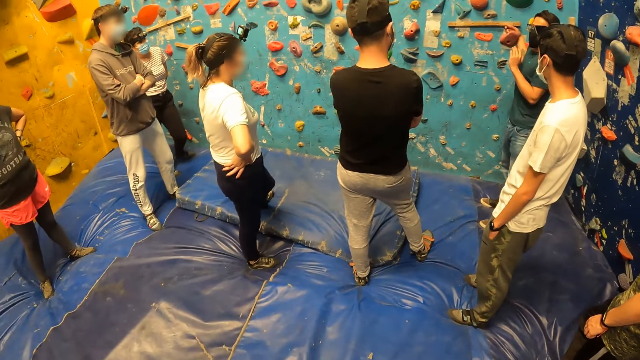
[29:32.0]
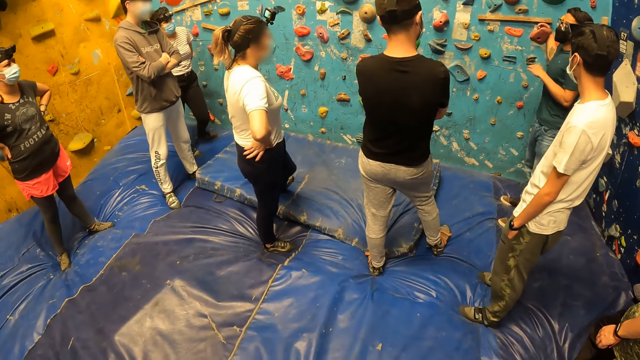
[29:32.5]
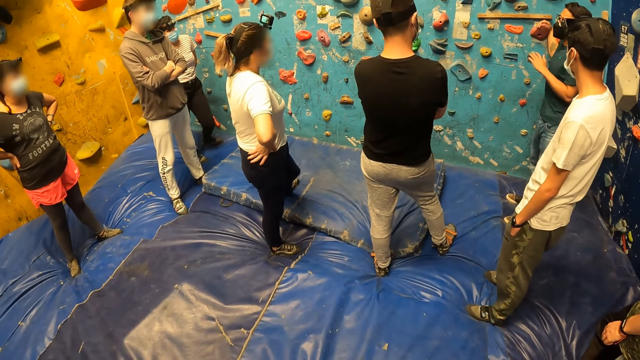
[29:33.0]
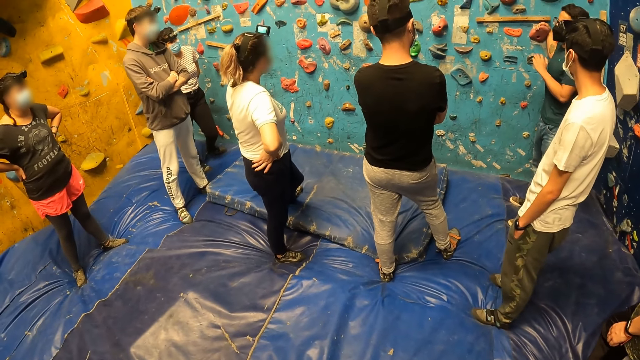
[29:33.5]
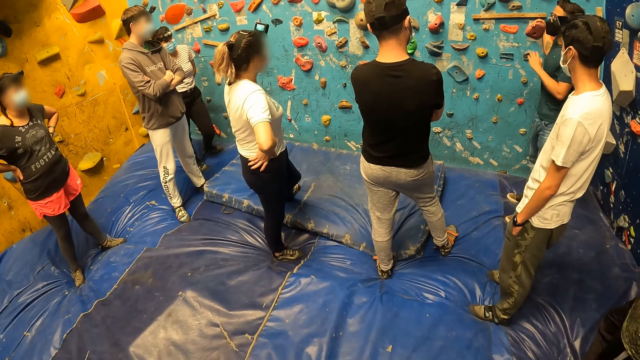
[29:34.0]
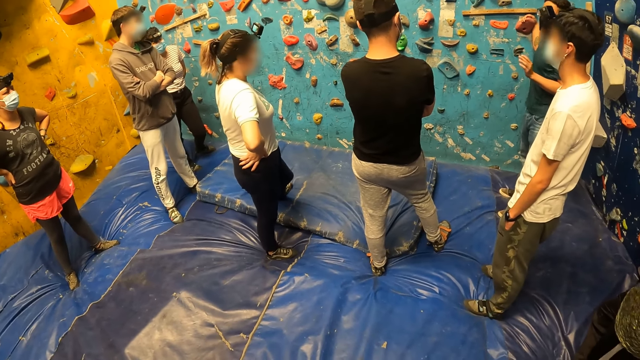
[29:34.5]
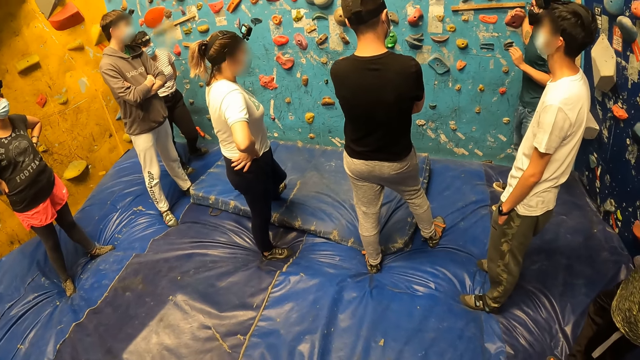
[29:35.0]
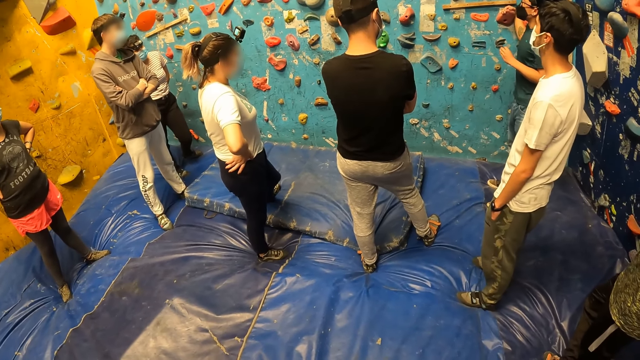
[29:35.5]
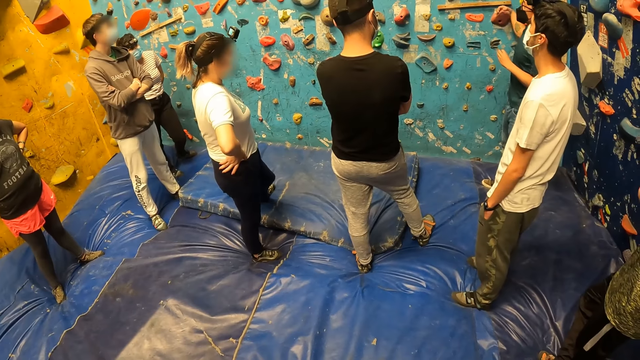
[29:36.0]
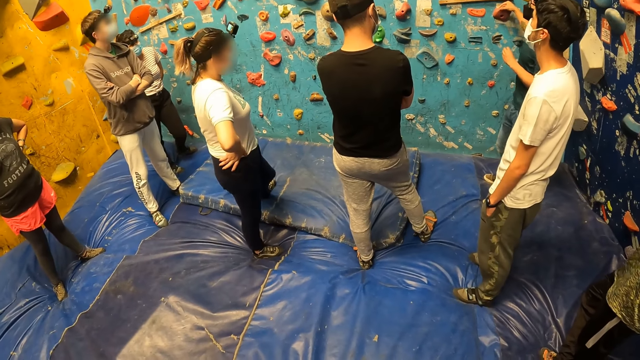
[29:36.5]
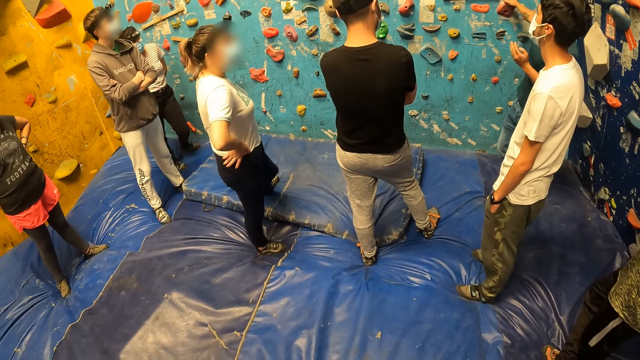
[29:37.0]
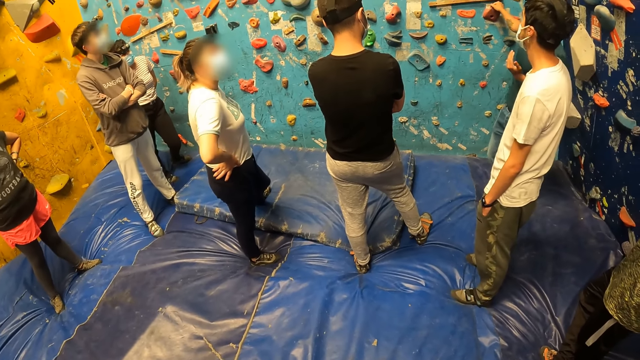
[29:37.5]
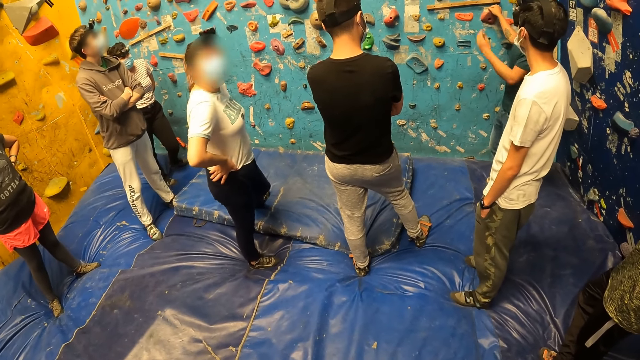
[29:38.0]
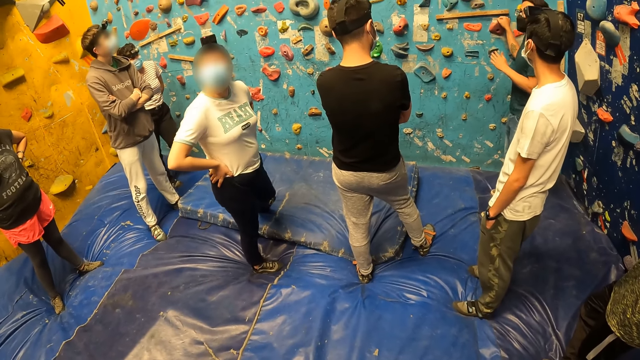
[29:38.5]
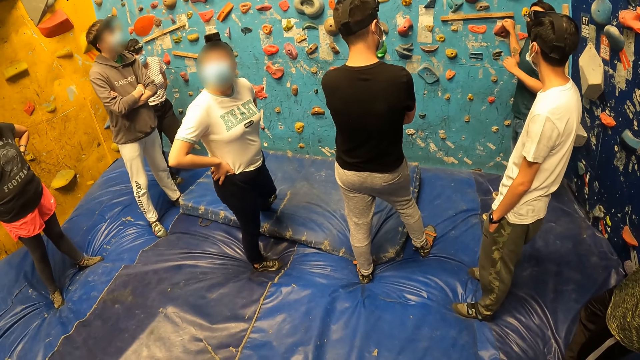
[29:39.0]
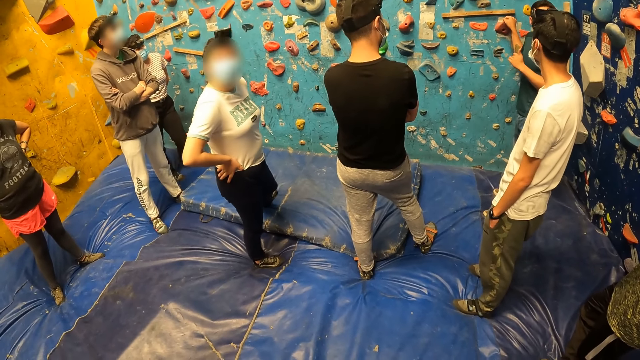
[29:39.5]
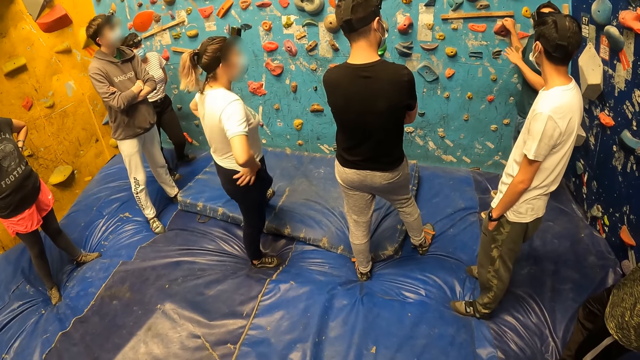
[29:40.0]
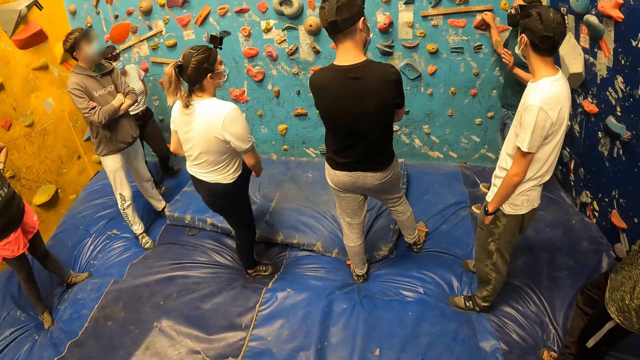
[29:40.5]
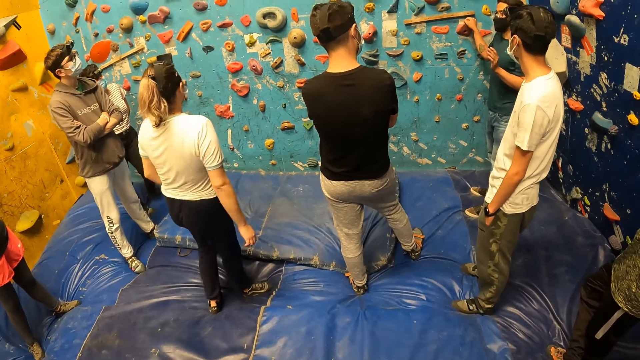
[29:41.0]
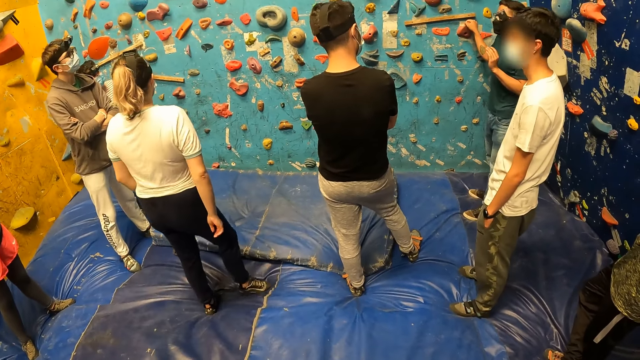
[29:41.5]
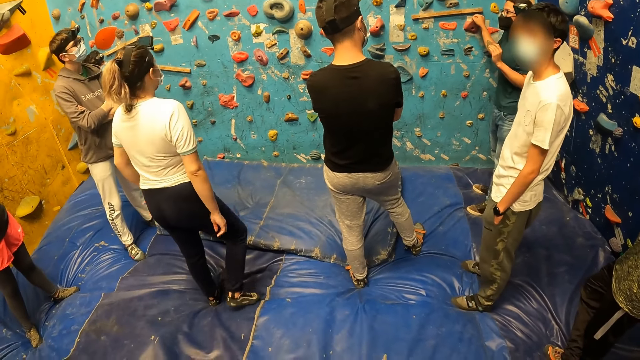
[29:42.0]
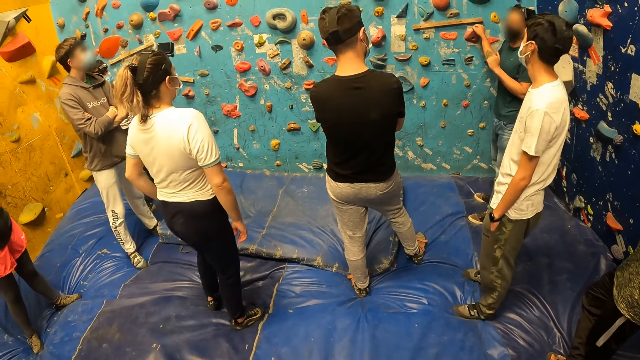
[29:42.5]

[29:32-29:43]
A woman looks around. A man gives instruction.

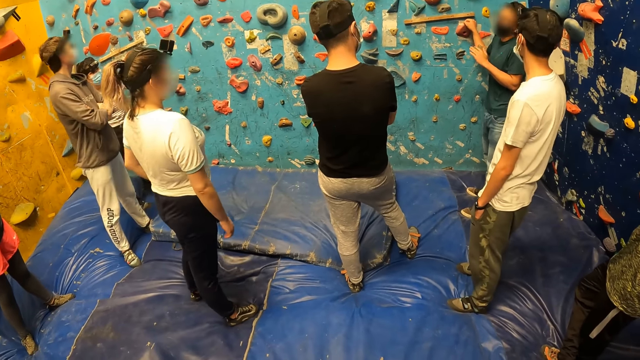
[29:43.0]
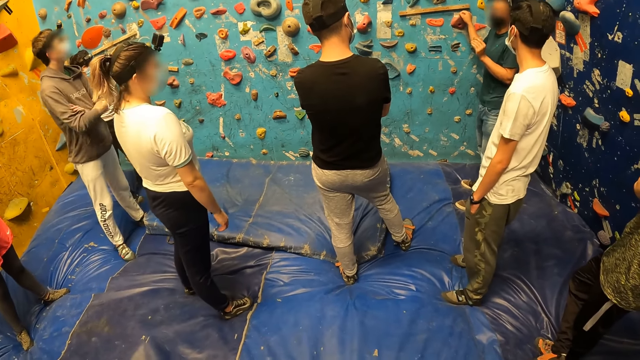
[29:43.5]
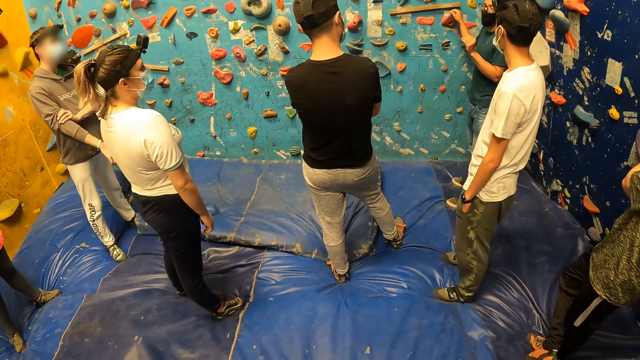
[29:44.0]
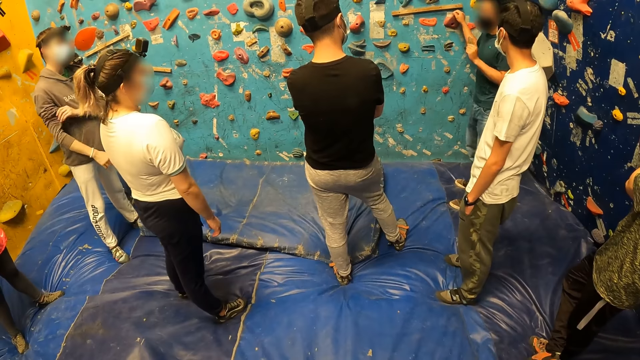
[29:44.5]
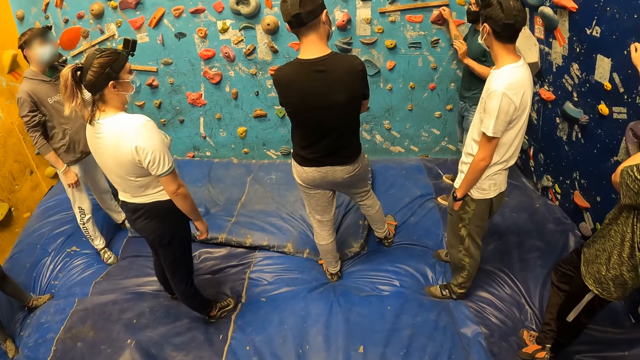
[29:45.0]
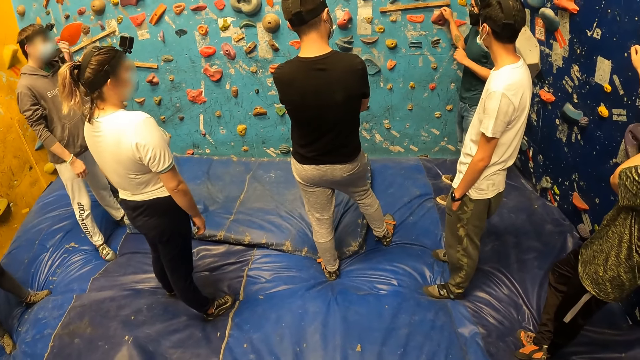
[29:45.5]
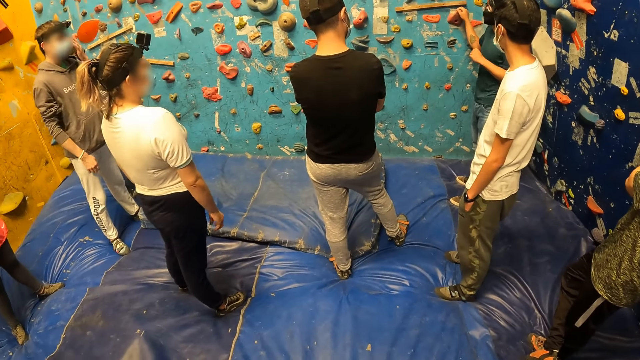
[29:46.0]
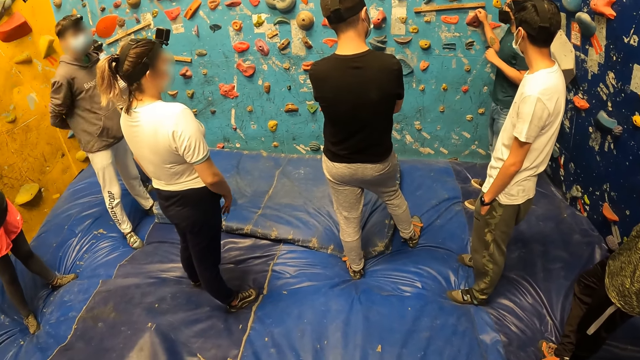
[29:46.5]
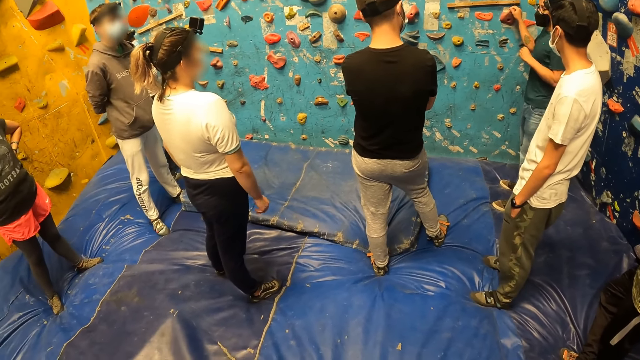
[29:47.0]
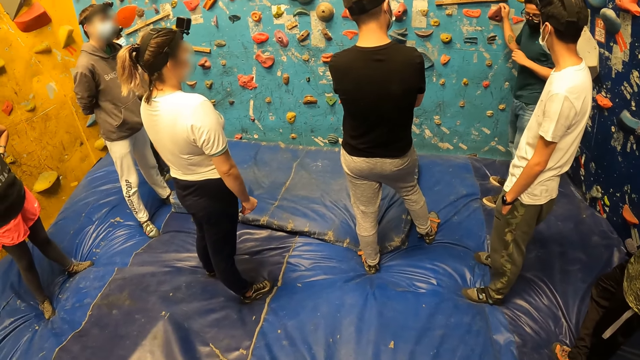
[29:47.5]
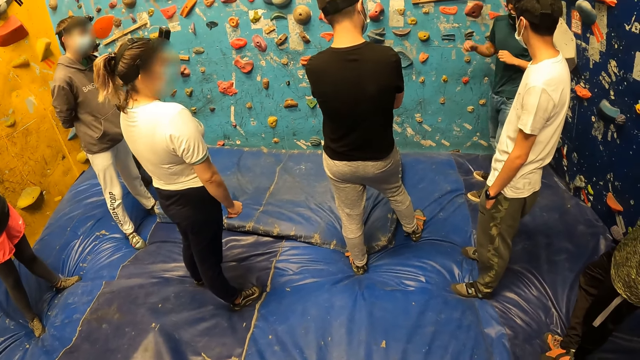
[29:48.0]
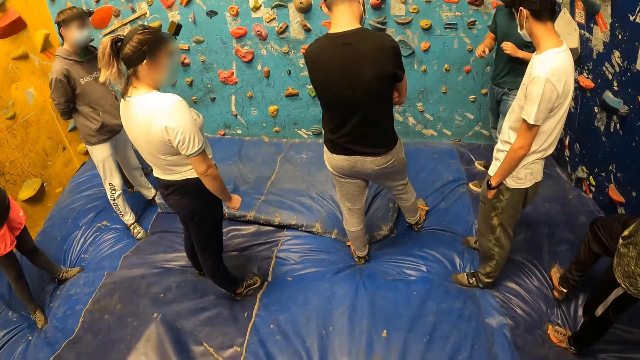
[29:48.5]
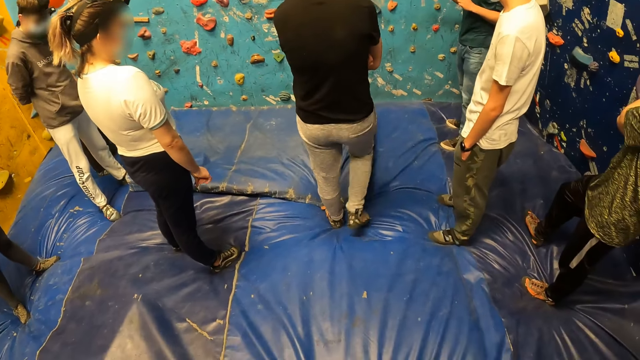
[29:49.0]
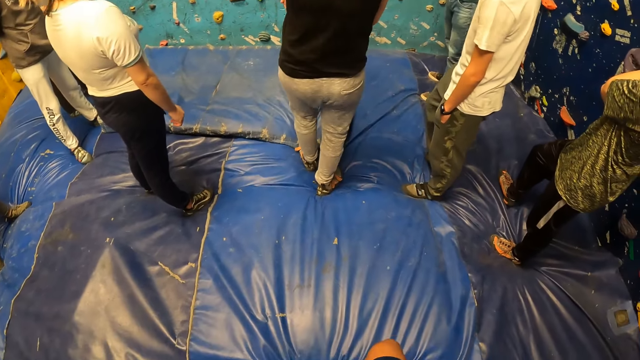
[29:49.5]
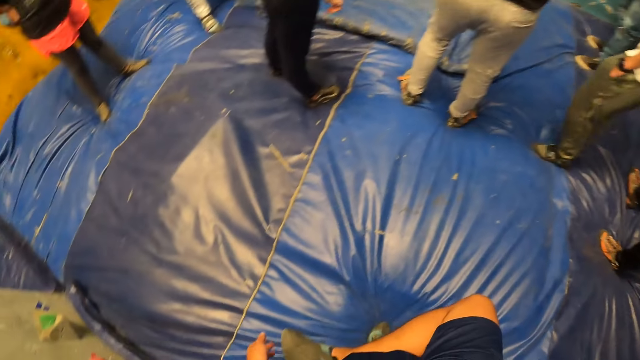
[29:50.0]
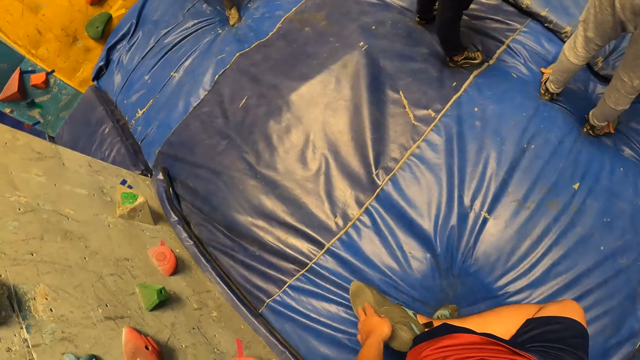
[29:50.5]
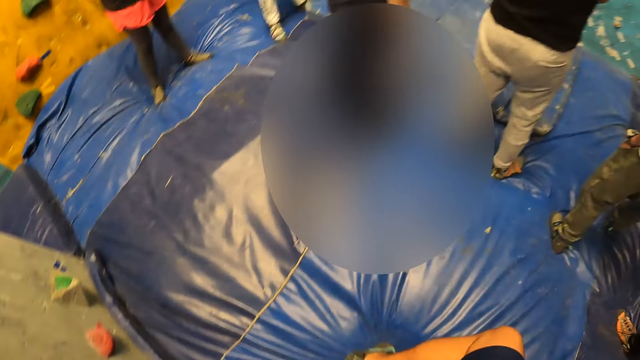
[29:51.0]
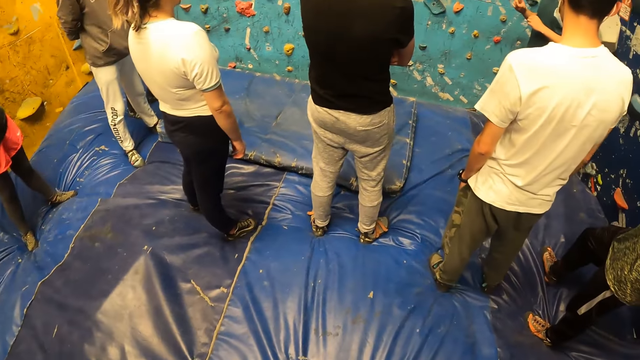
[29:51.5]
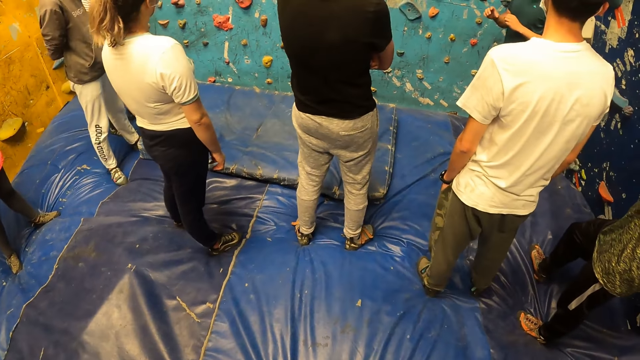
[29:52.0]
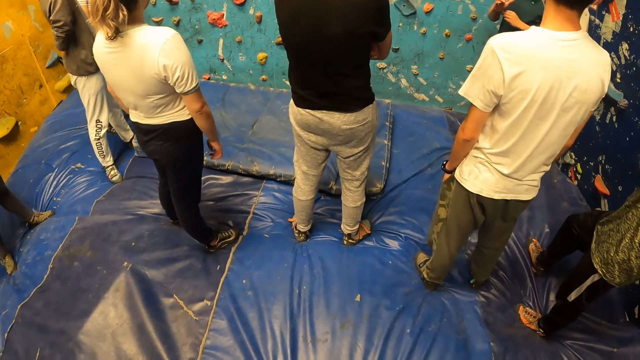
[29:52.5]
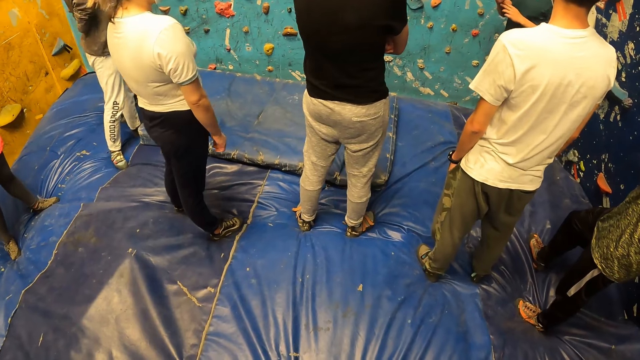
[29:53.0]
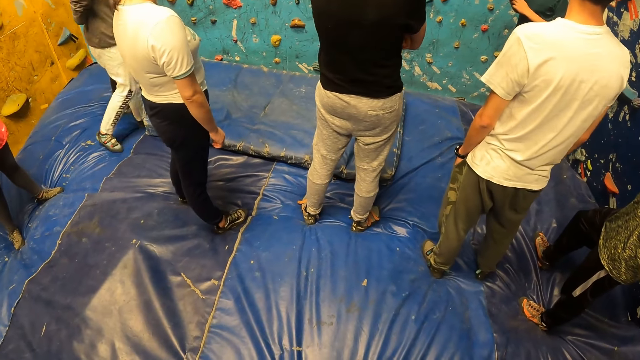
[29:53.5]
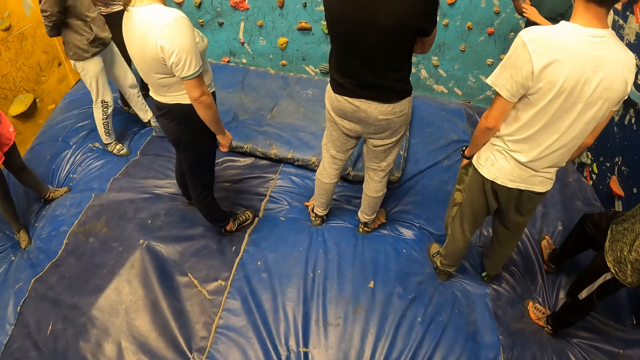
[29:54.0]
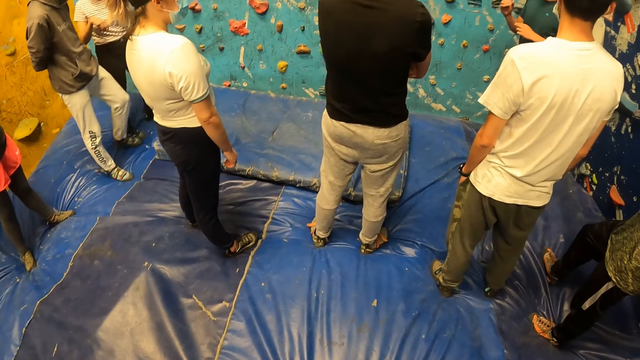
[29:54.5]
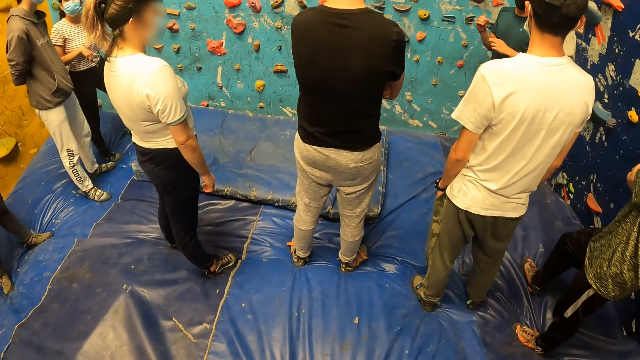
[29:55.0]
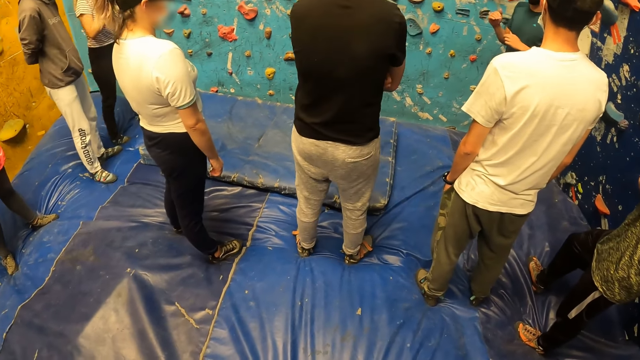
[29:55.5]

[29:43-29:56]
A man rolls up his right sleeve with his left hand. Another man gives instruction. The camera wearer looks around. He touches his right shoe with his left hand. The other man gives instruction.
